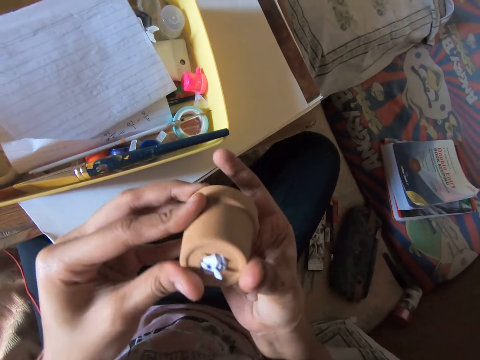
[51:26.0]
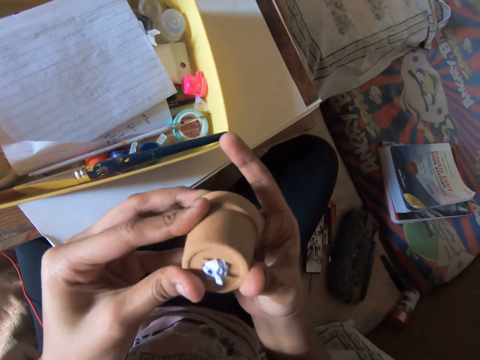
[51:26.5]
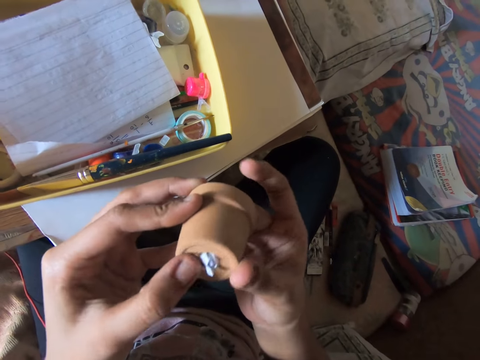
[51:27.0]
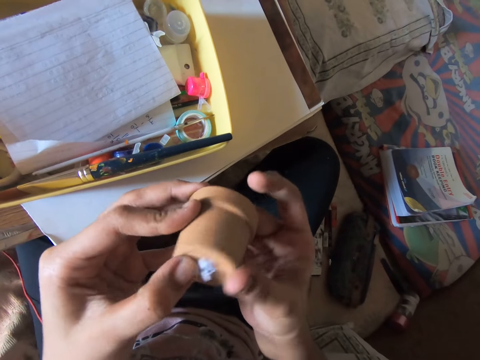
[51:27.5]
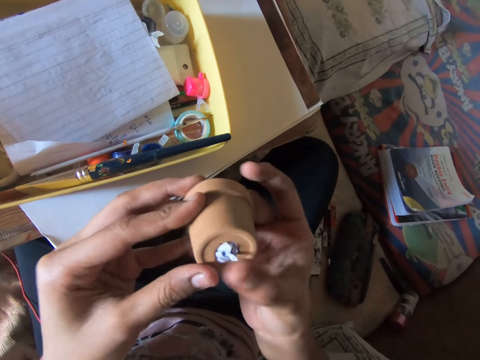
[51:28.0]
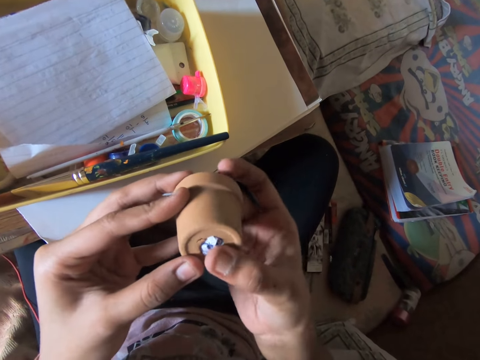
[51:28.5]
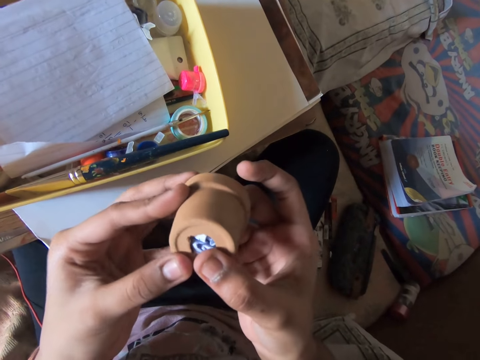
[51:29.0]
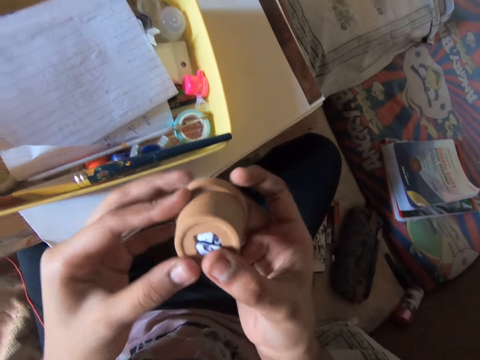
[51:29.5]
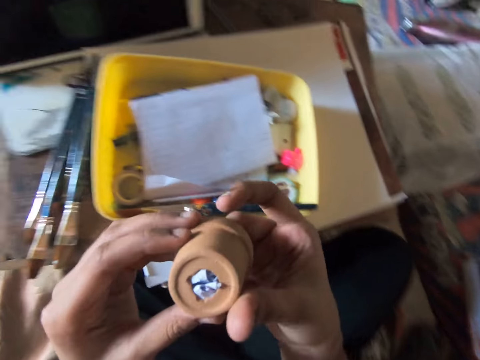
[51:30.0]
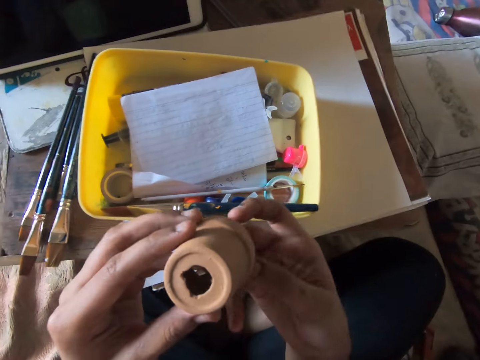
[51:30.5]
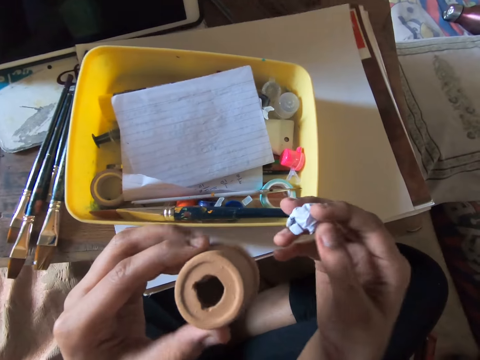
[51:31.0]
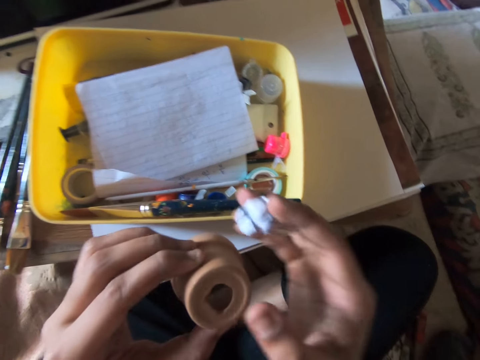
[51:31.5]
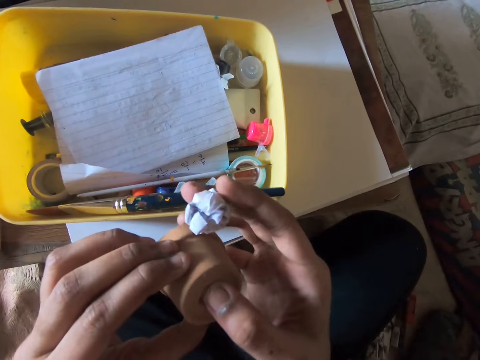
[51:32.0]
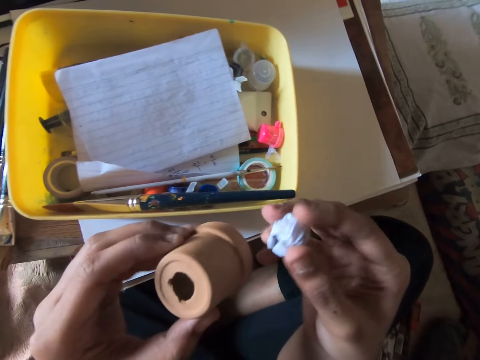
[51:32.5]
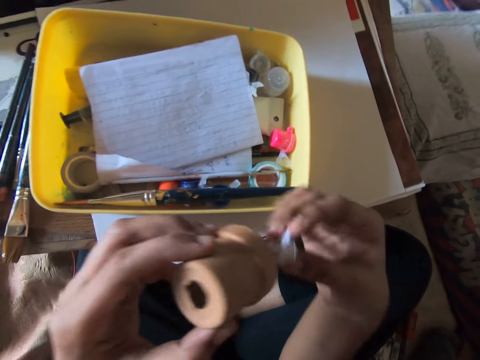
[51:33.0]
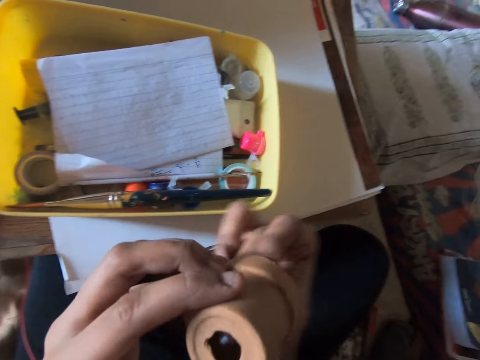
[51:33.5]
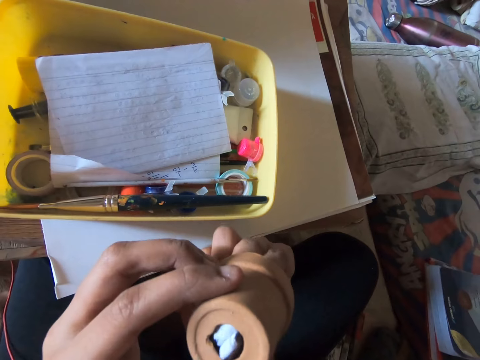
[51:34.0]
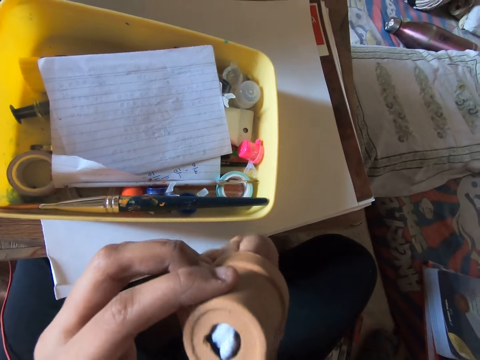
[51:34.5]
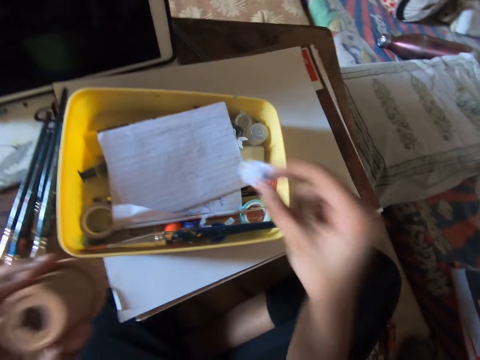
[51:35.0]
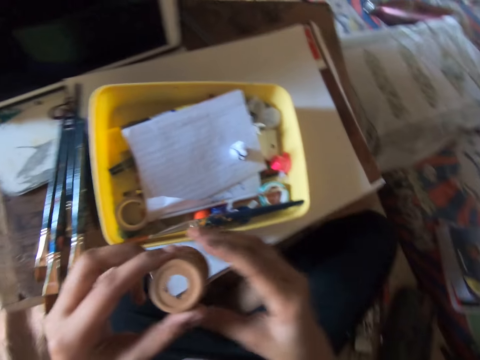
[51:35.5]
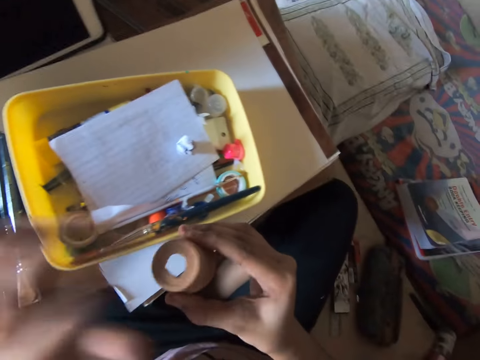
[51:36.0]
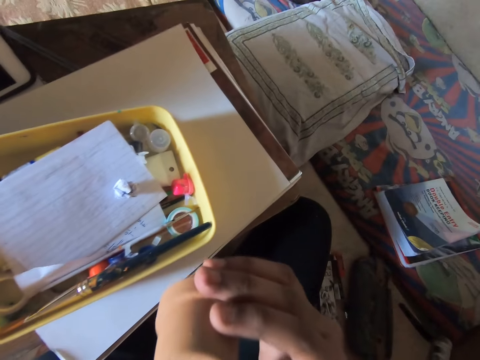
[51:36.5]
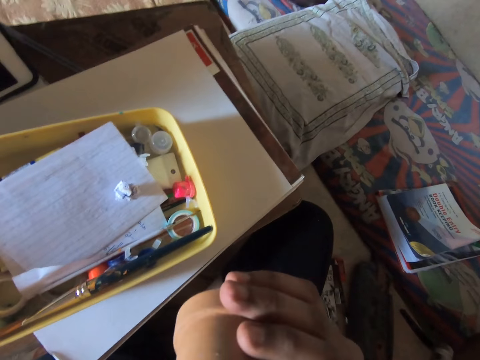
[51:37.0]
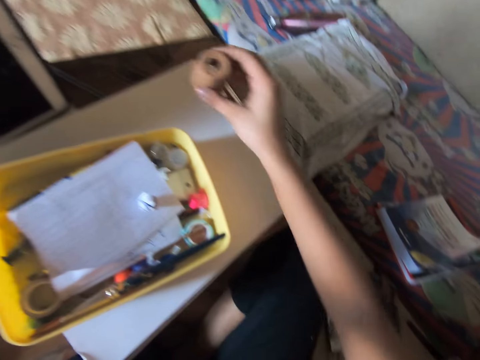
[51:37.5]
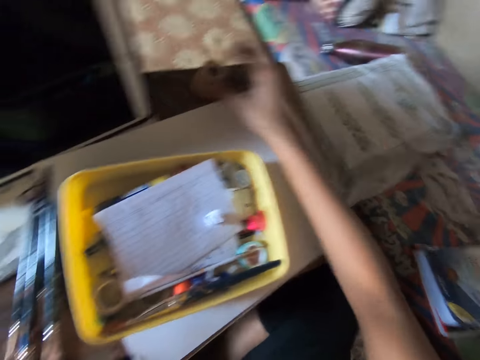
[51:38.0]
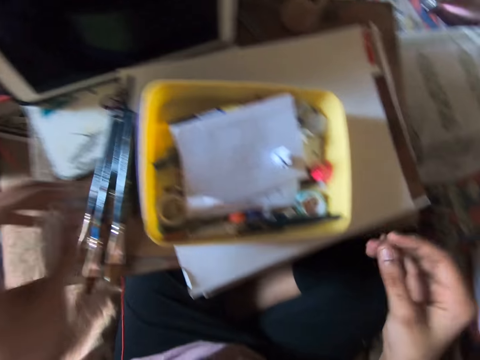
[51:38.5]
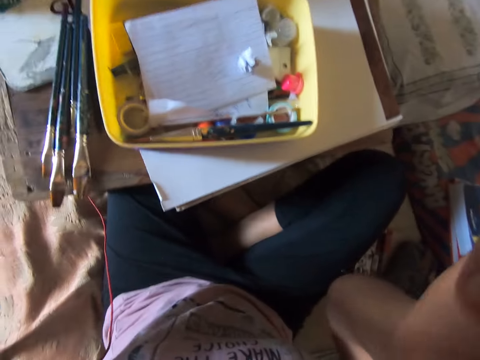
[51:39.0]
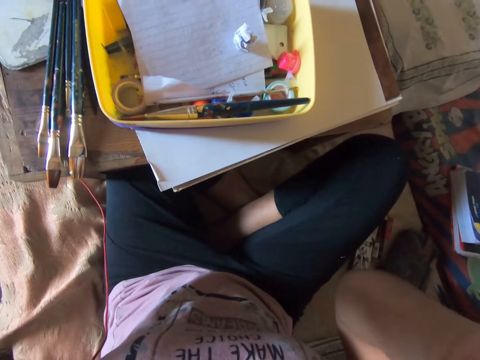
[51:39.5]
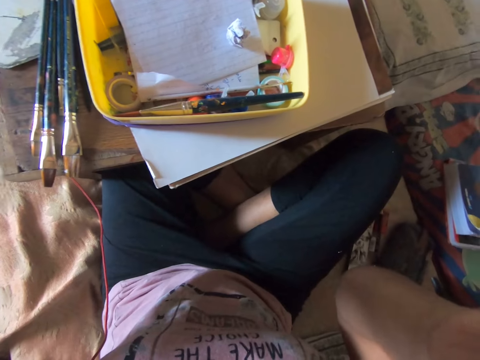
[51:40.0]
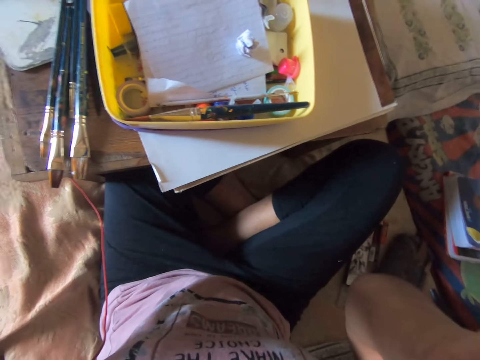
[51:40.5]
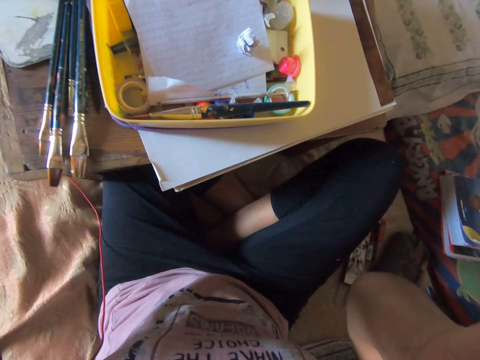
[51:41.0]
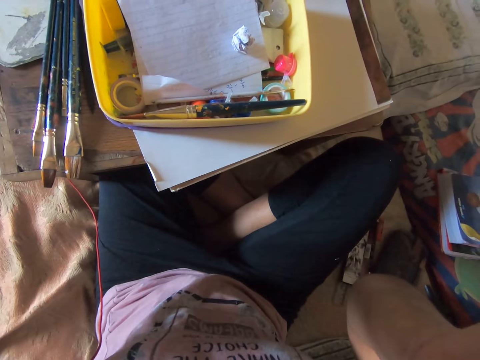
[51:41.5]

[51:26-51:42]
The camera wearer removes the folded paper in the tiny terracotta pot. He touches the hole on the mini terracotta pot. He puts the folded paper inside the tiny terracotta pot. He removes the folded paper in the mini terracotta pot. He drops the folded paper on a piece of paper. He rubs the mini terracotta pots. He puts the mini terracotta pots on the table. He raises his hands up. He touches something.
